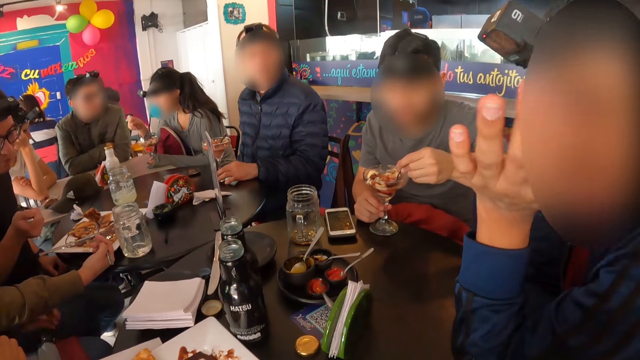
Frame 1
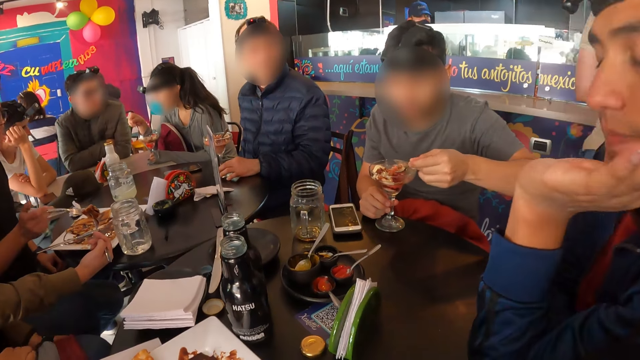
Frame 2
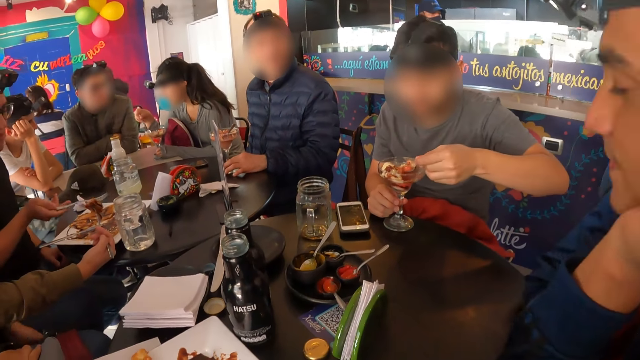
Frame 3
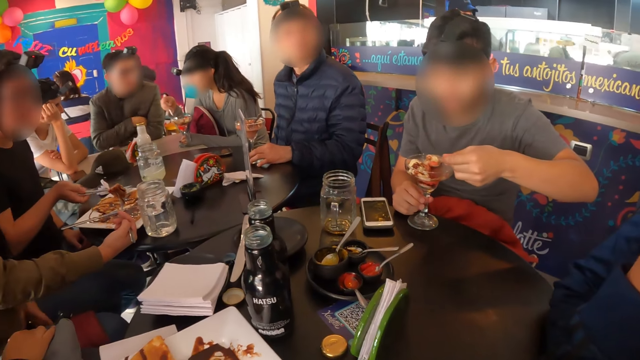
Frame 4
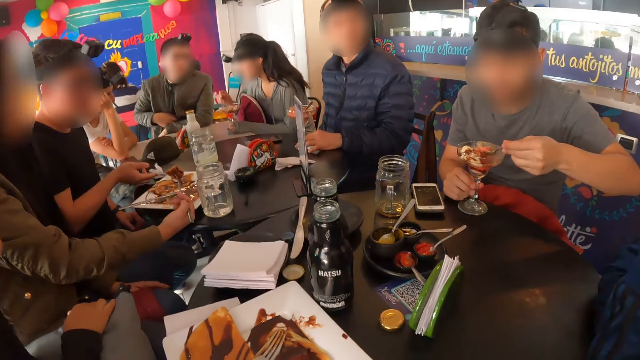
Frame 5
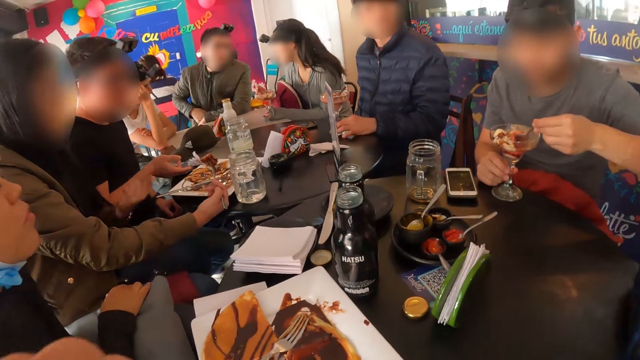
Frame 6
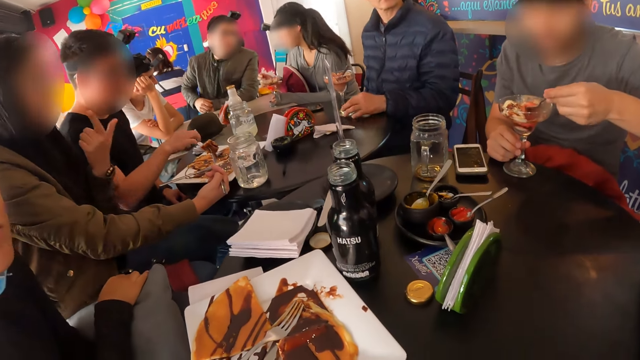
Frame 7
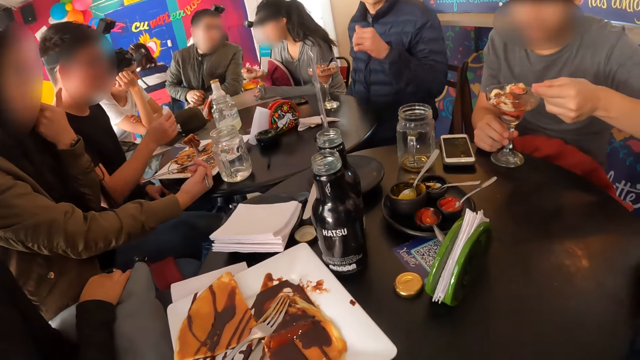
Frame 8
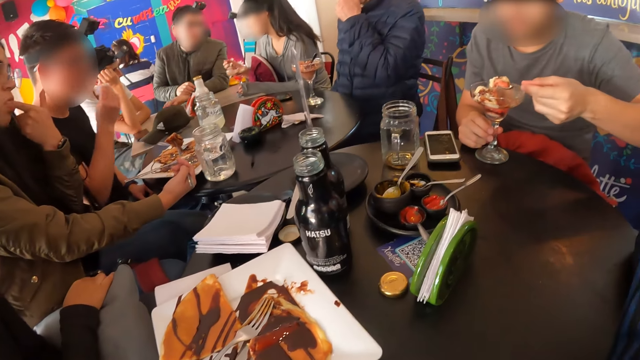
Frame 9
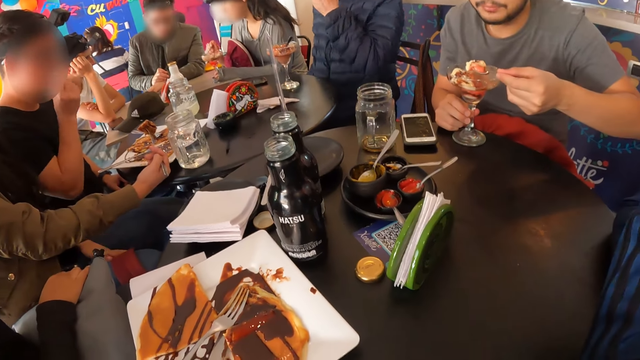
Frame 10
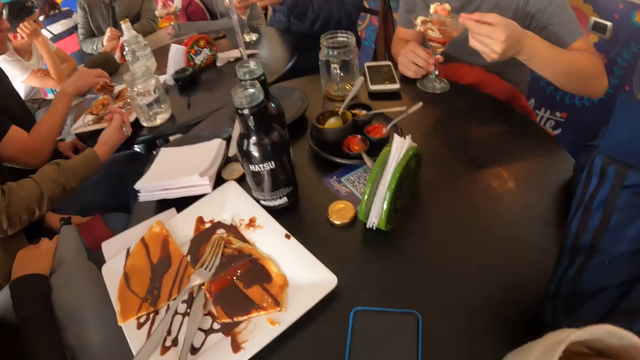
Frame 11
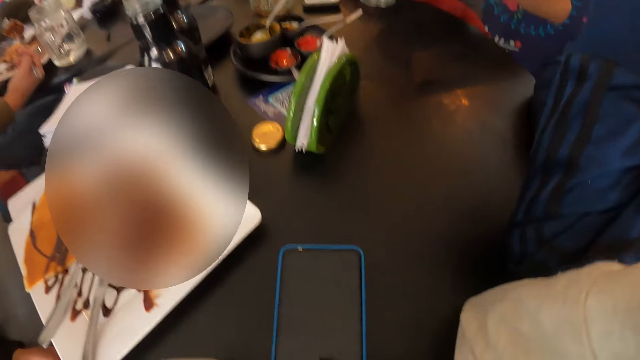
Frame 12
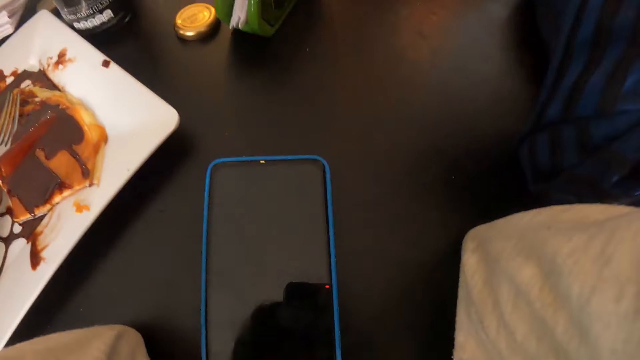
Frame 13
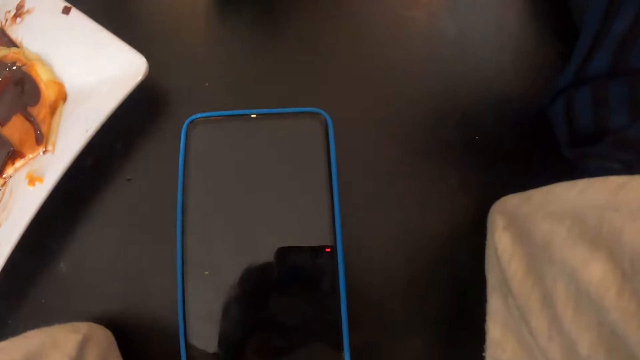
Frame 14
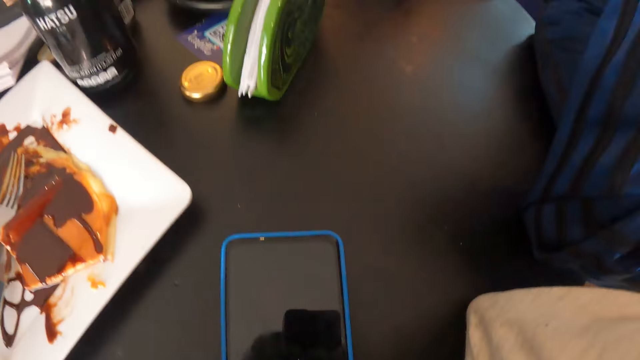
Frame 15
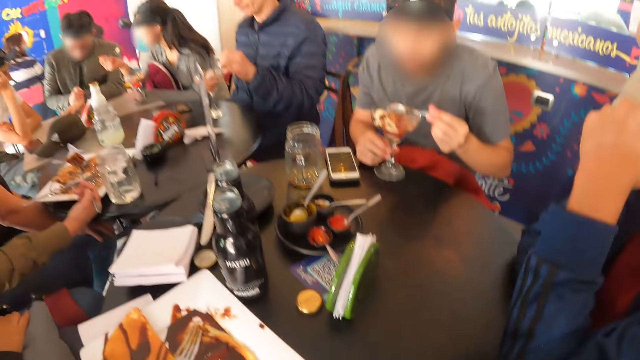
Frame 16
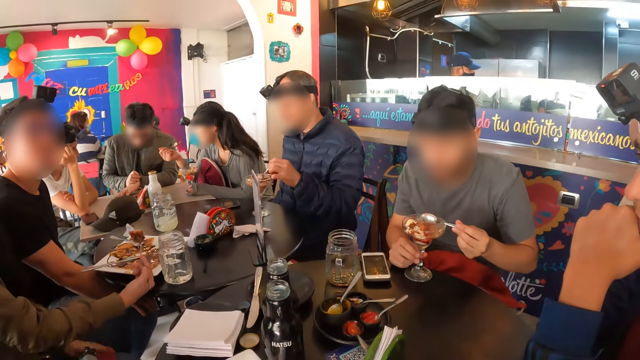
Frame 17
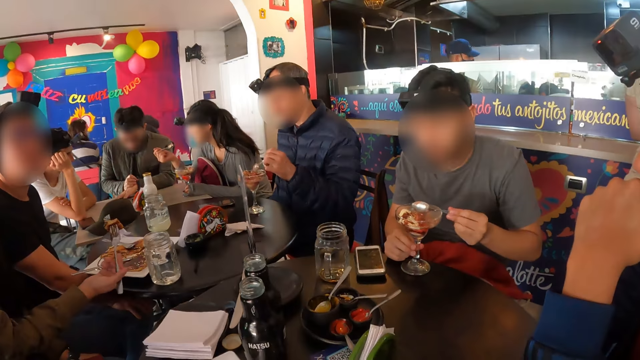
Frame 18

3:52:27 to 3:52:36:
A man talks to the camera wearer. Another man places his left hand under his chin. A third man places the fork on the plate with his right hand. The second man touches his face with his left hand. A fourth man scratches his left hand with his right hand. A woman picks a spoonful of ice cream with her right hand. The third man picks the serviette from the table with his right hand. Another woman licks her left hand. The camera wearer moves around. A fifth man touches his face with his left hand. The third man wipes his mouth with the serviette in his right hand. The third man places the serviette on the table with his right hand. The fifth man picks the spoon from the cup of ice cream with his left hand. A sixth man eats the ice cream on the spoon in his left hand.

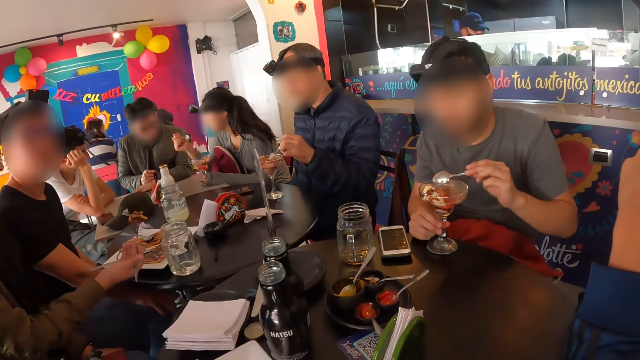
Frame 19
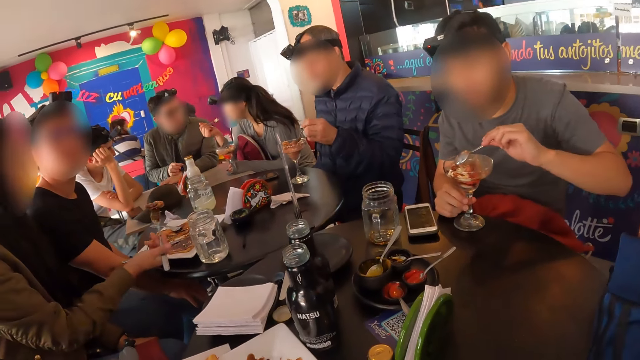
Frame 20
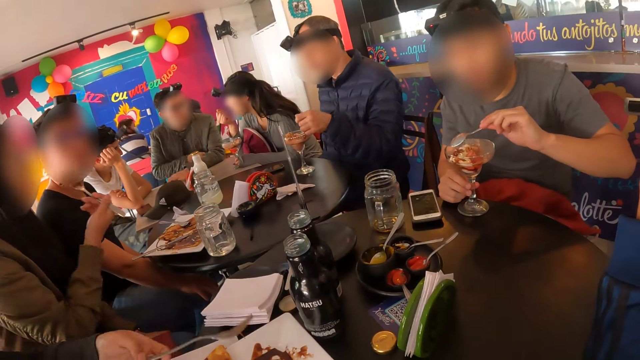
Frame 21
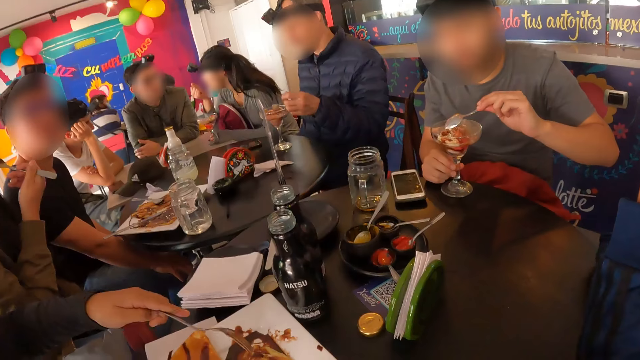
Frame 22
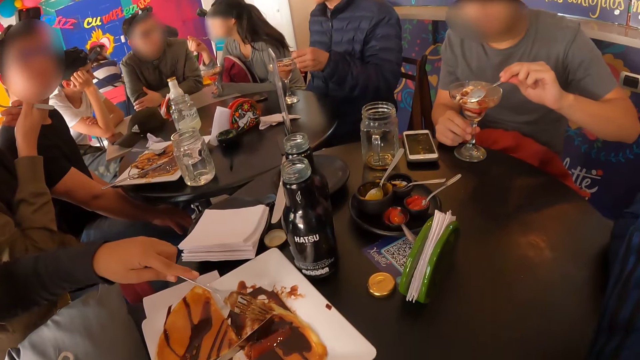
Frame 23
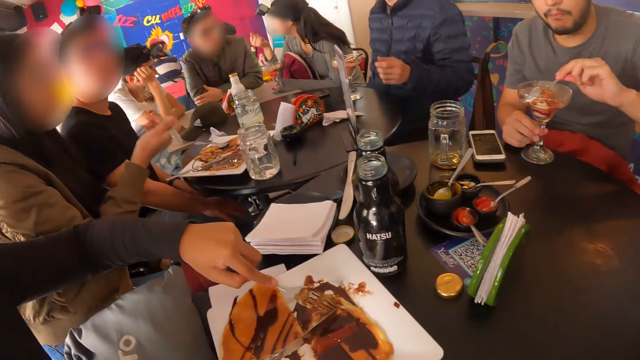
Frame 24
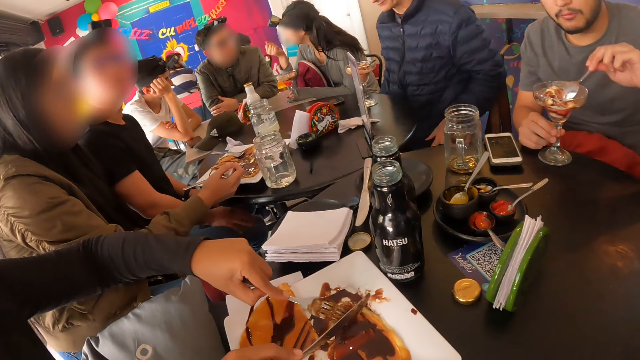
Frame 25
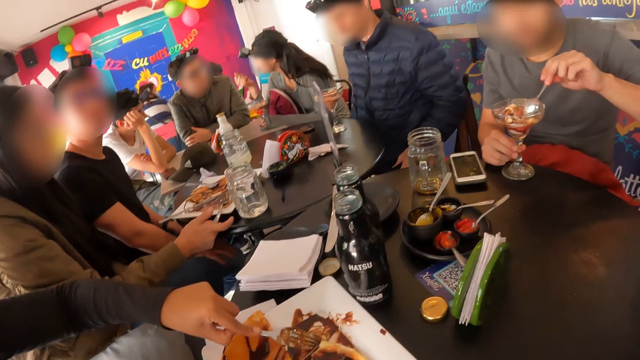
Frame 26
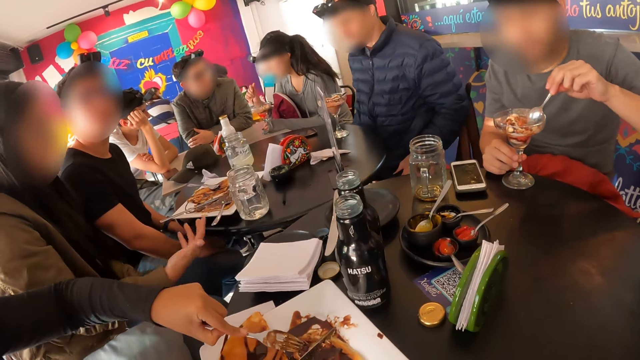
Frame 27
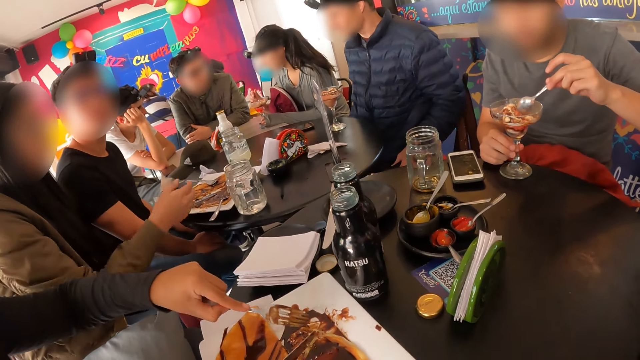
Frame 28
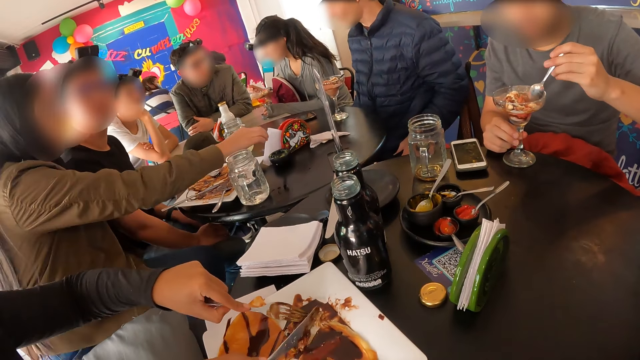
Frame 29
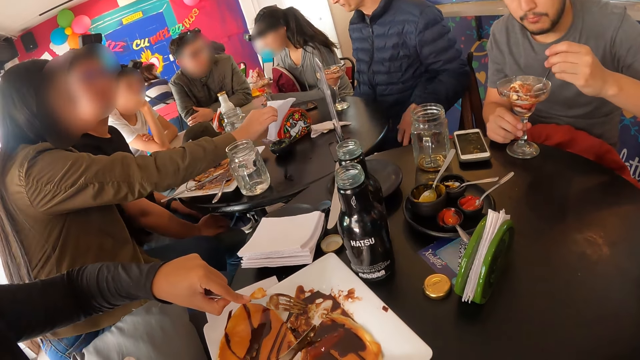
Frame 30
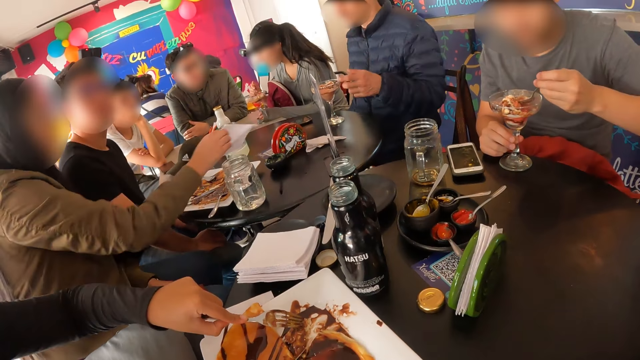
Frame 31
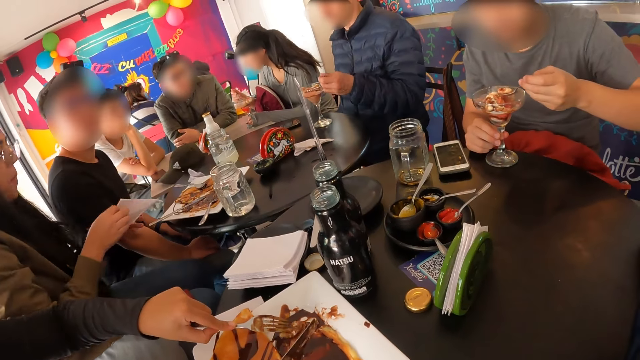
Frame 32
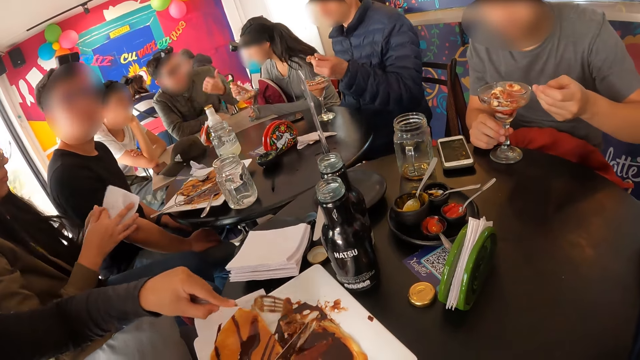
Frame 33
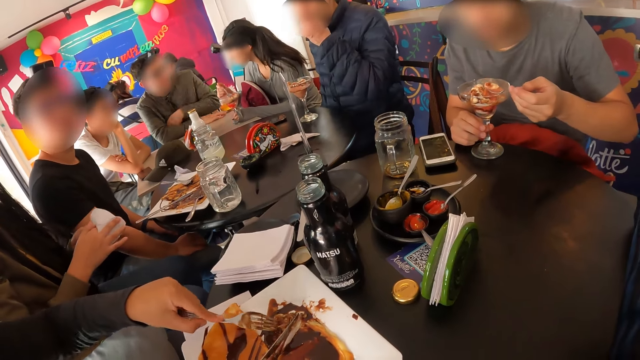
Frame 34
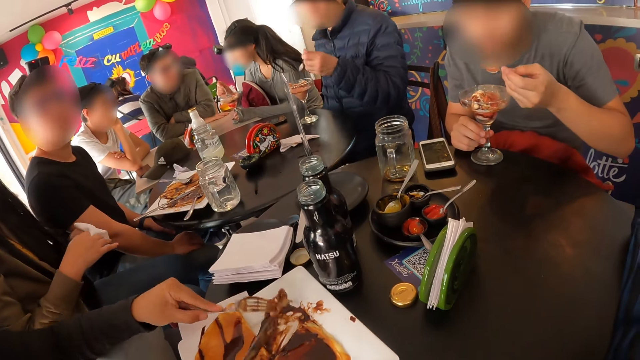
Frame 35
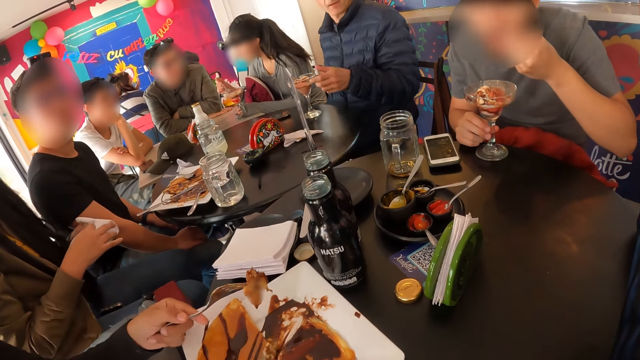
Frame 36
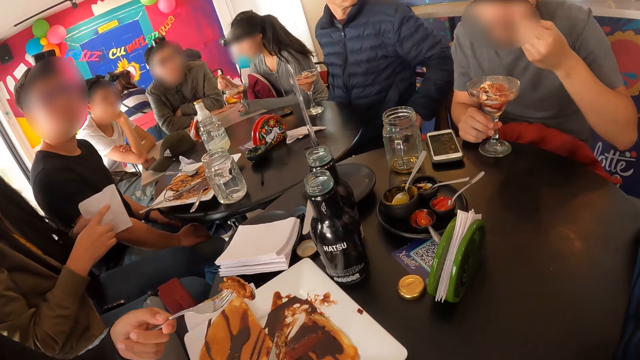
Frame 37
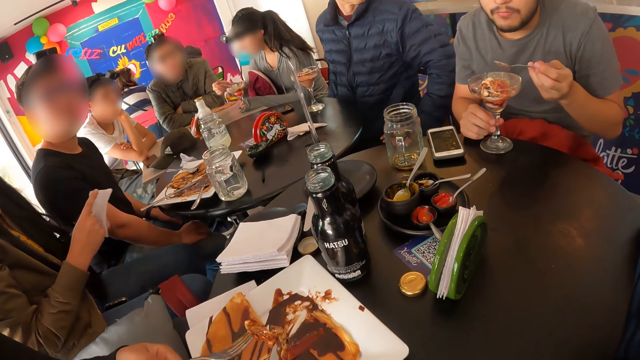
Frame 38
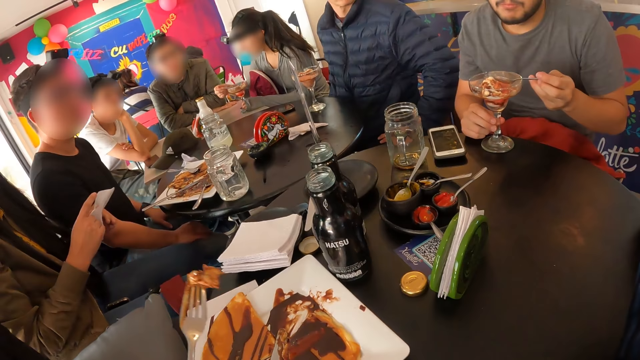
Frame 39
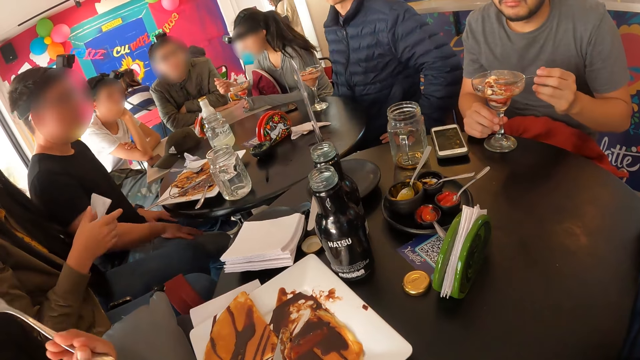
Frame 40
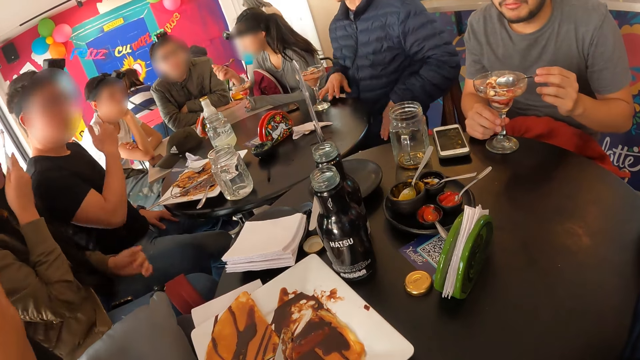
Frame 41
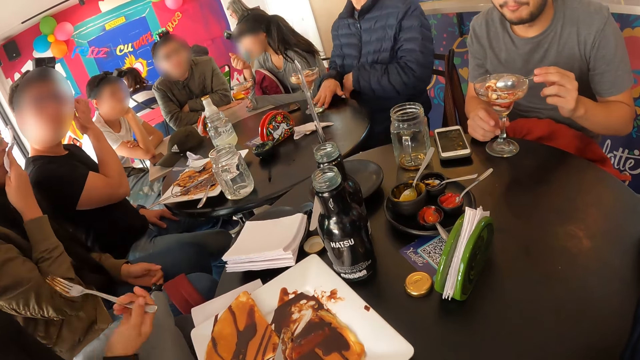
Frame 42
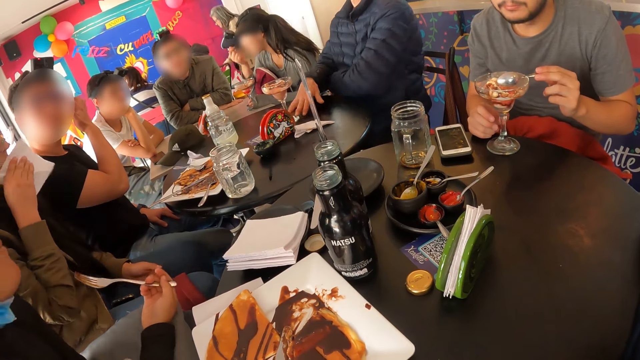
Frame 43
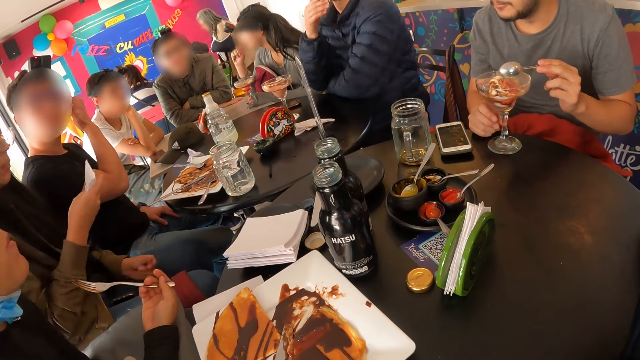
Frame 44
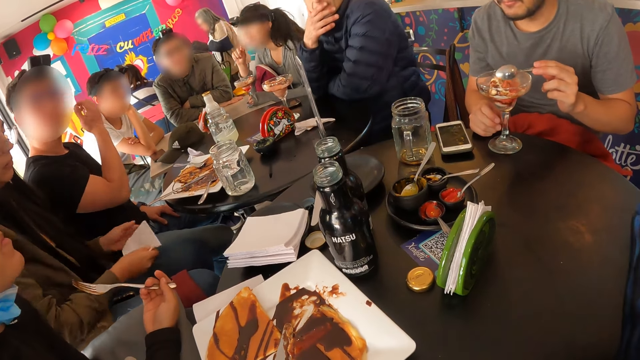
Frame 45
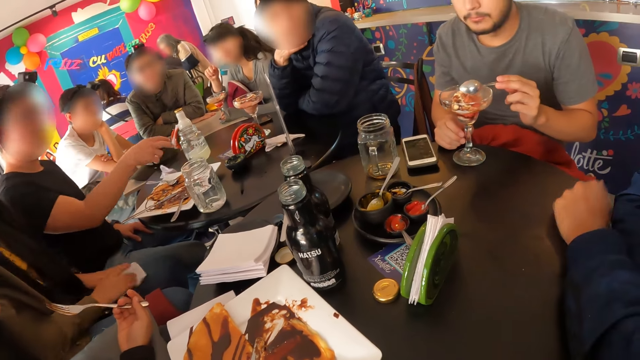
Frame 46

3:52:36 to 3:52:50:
A woman eats the ice cream on the spoon in her right hand. A man picks a spoonful of ice cream with his left hand. Another woman eats the pancake on the fork in her right hand. A third woman picks the fork from the plate with her left hand. The first man places the spoon in the cup of ice cream with his left hand. The second woman places the fork on the plate with her right hand. The third woman cuts the pancake or cake with the knife in her right hand. The second woman picks a serviette from the table with her right hand. Another man picks a spoonful of ice cream with his left hand. The first man picks the spoon from the cup of ice cream with his left hand and picks a spoonful of ice cream with his left hand. The second woman wipes her hands with the serviette. A third man gesticulates with his left hand. The first man eats the ice cream on the spoon in his left hand. The second man eats the ice cream on the spoon in his left hand. The first man places the spoon in the cup of ice cream with his left hand. The third woman takes the cake. The third woman passes the fork from her left hand to her right hand. The first woman picks a spoonful of ice cream with her right hand. The third woman eats the pancake on the fork in her right hand. The second woman wipes her mouth with the serviette in her right hand. The first man moves the cup of ice cream on the table with his right hand. The second man hits the spoon against the cup of ice cream with his left hand. A fourth man touches his face with his right hand. The first woman eats the ice cream on the spoon in her right hand. The third woman holds the fork. The first man touches his face with his right hand. The second woman places the serviette on her thigh with her right hand. A fifth man places his left hand on the table.
